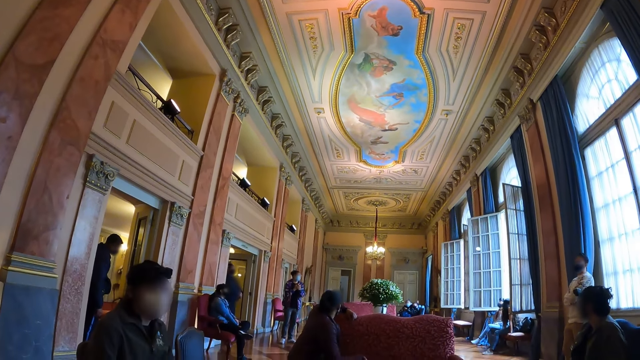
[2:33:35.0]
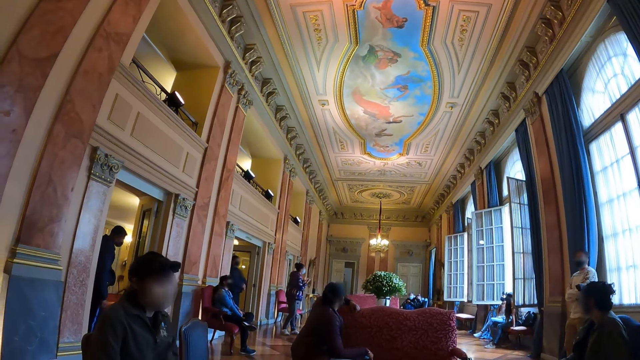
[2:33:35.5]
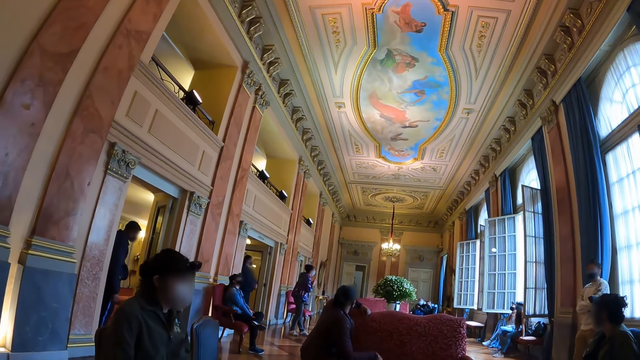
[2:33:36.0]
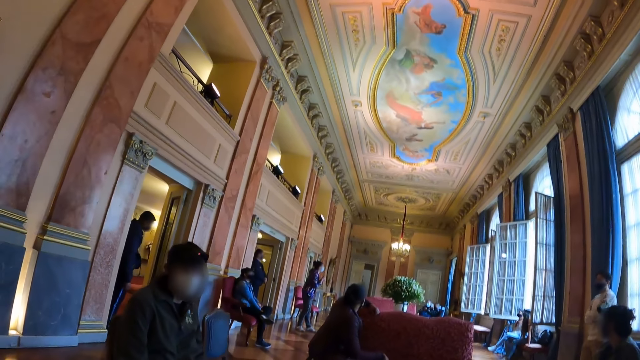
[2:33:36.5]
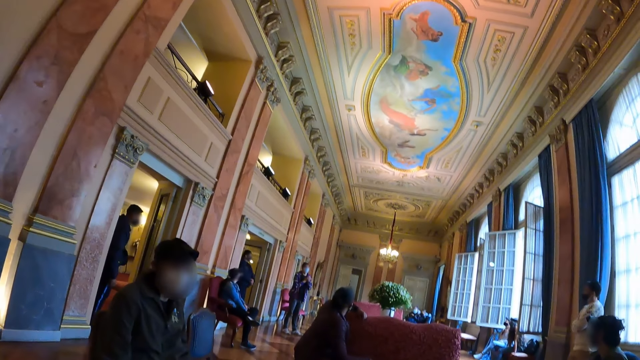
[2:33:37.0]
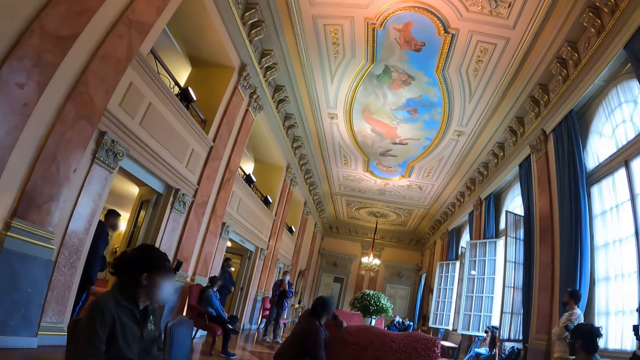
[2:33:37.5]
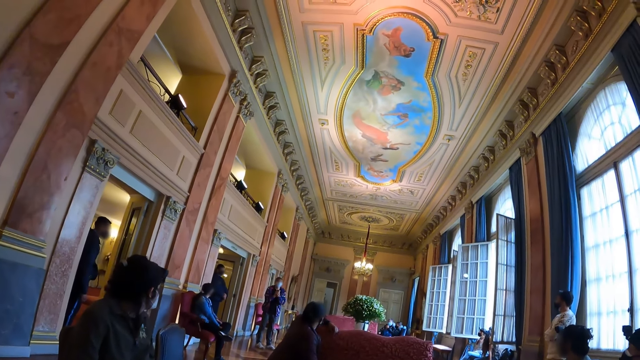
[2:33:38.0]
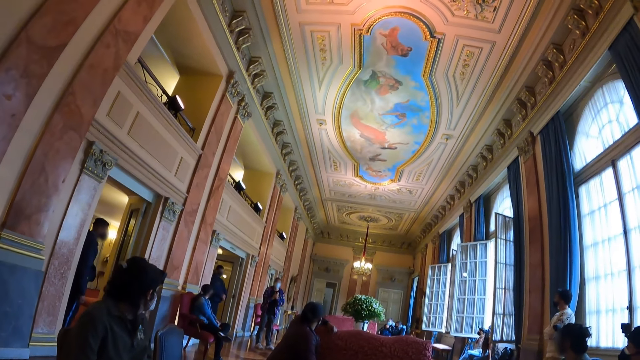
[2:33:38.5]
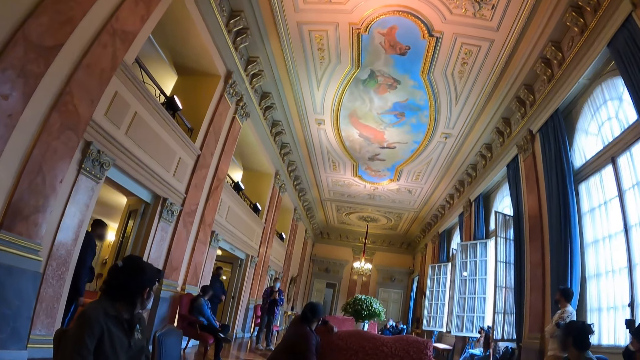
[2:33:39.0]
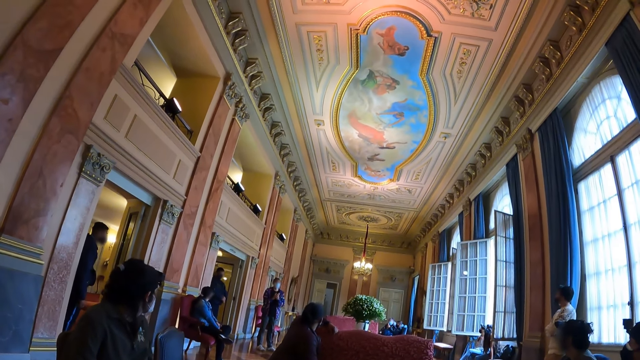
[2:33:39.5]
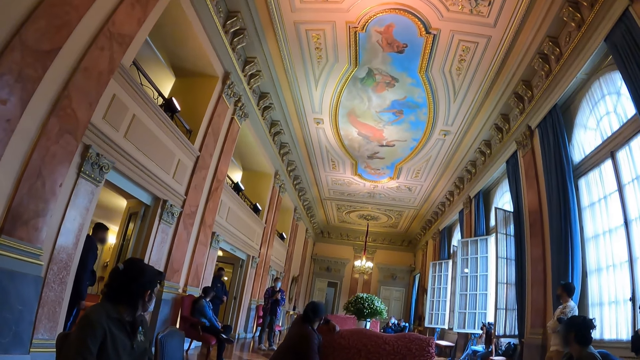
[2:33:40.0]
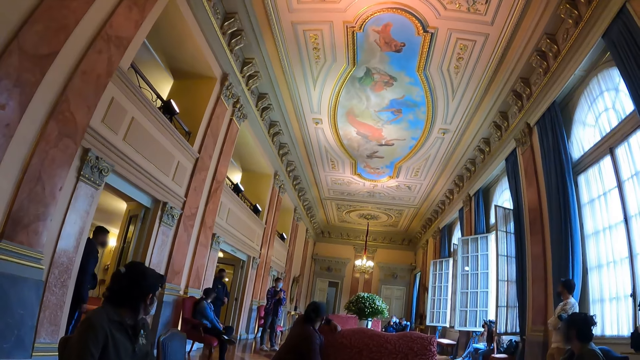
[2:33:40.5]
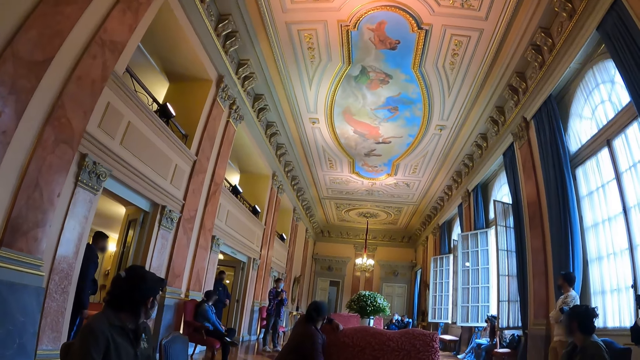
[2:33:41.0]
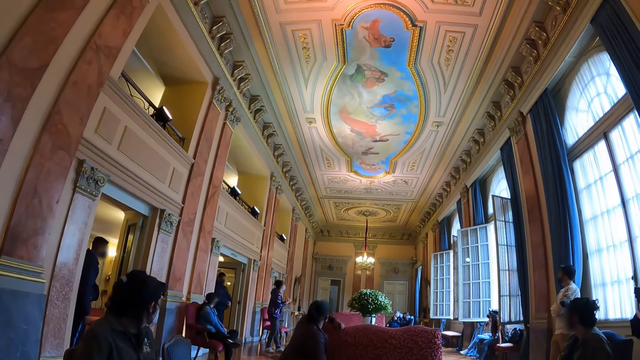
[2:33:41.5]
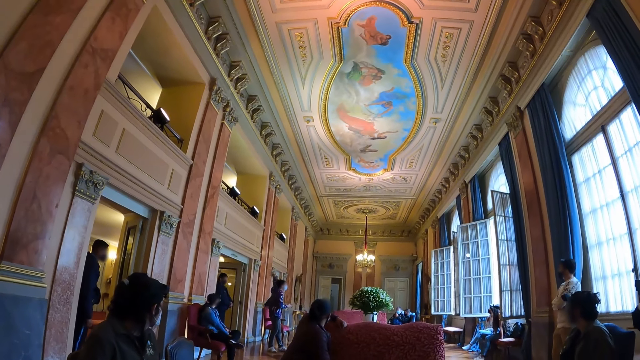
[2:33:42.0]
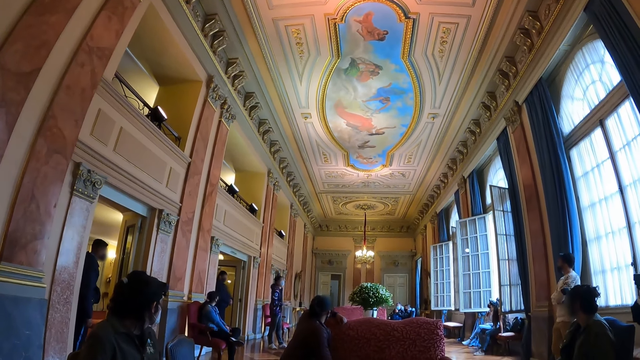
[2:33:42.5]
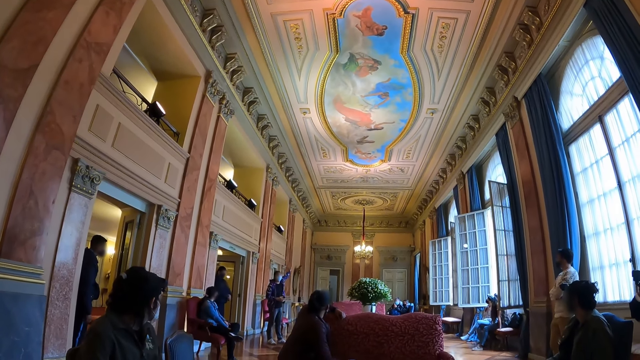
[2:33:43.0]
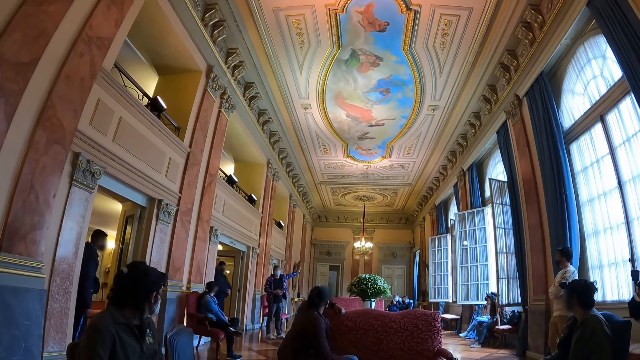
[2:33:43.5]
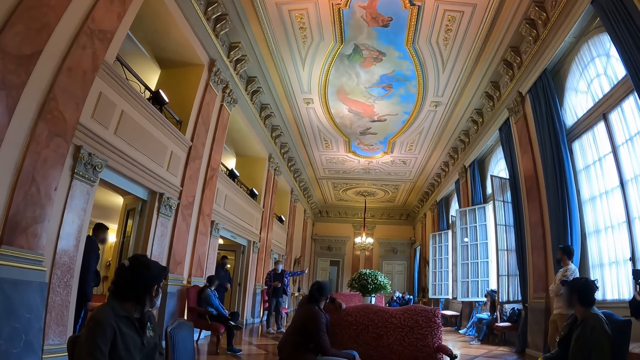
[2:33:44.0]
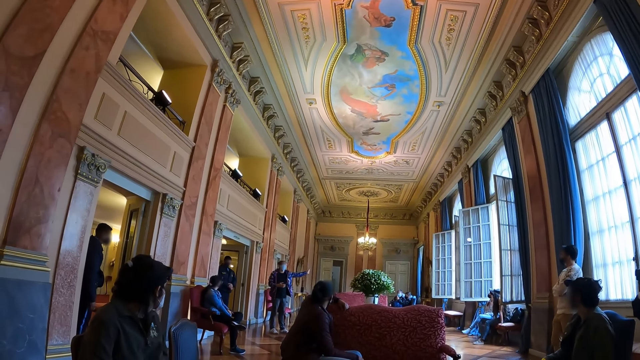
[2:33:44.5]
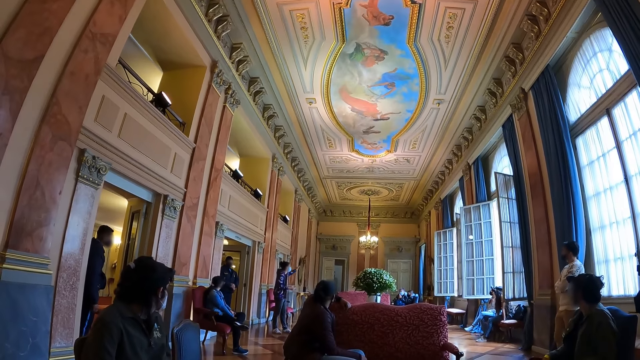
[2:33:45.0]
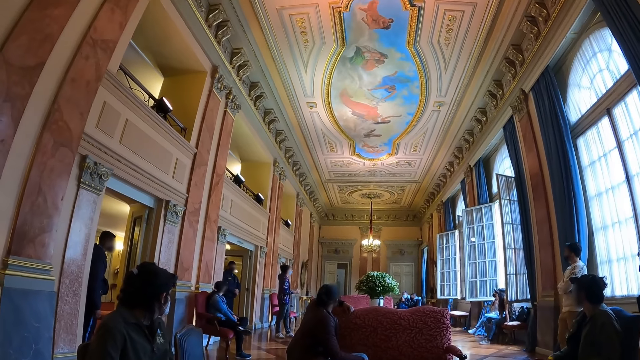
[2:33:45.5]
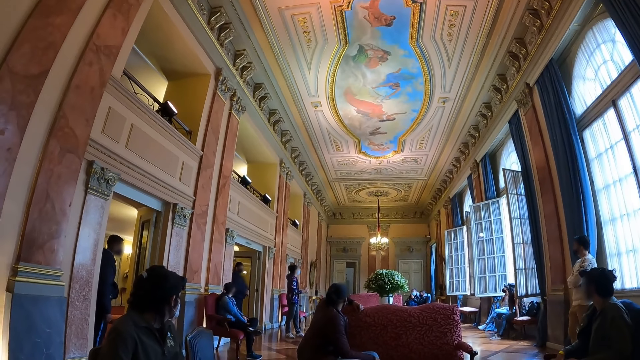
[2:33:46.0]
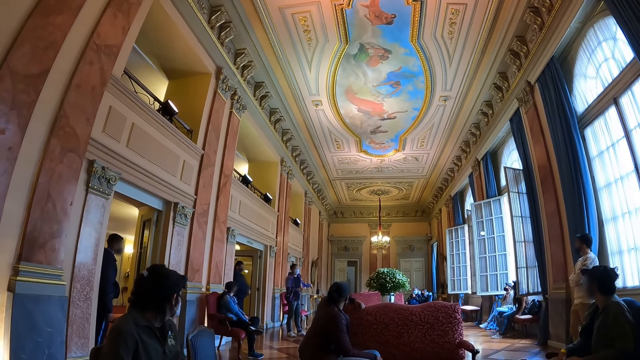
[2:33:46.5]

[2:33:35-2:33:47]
The woman turns her body and raises her left hand.

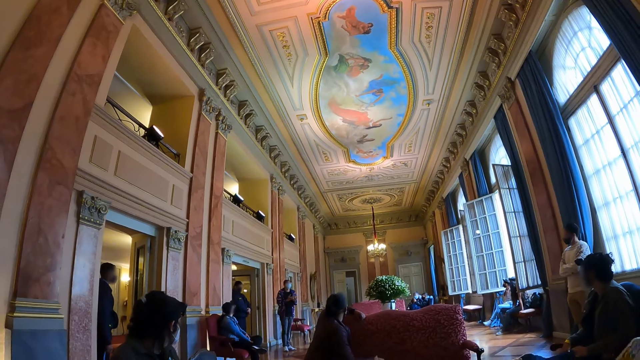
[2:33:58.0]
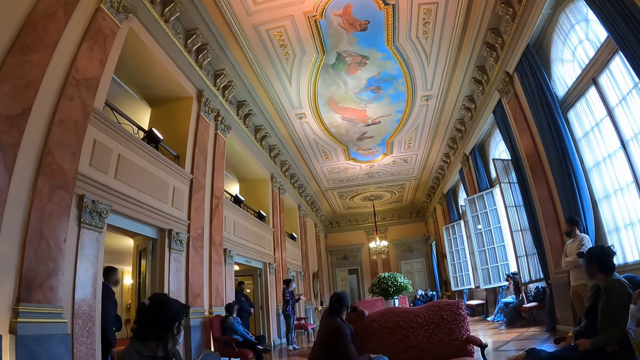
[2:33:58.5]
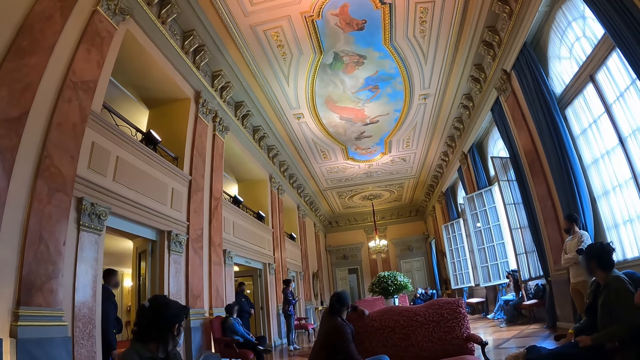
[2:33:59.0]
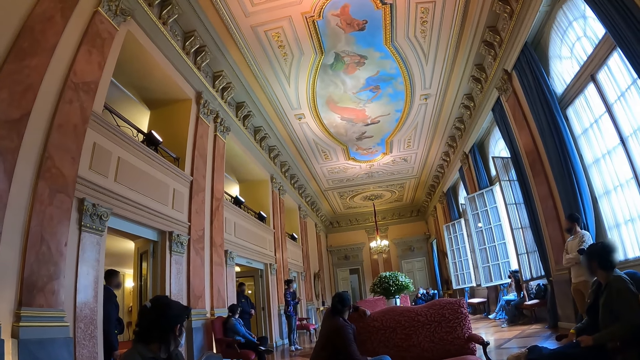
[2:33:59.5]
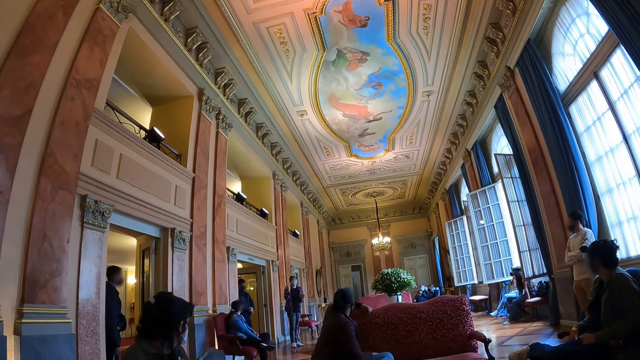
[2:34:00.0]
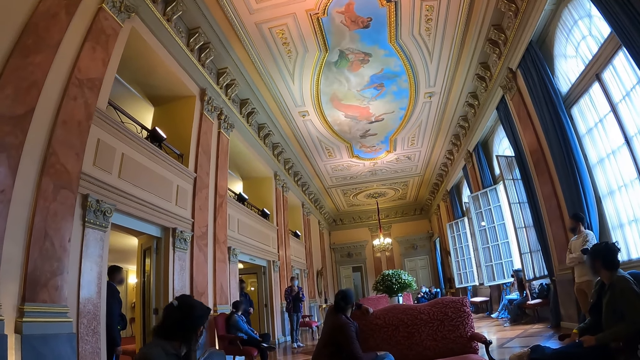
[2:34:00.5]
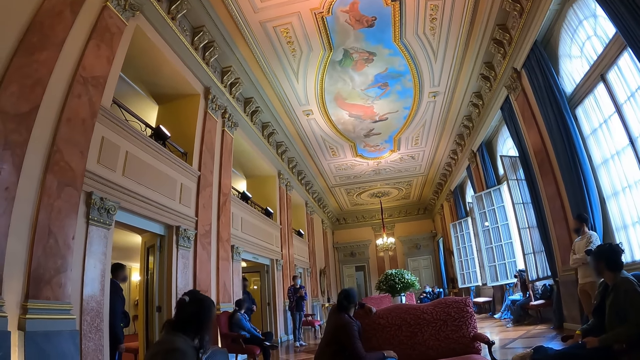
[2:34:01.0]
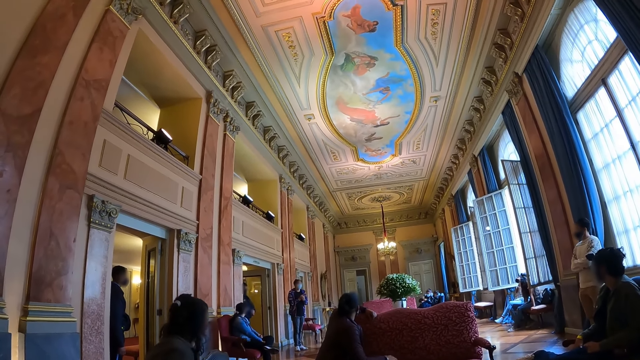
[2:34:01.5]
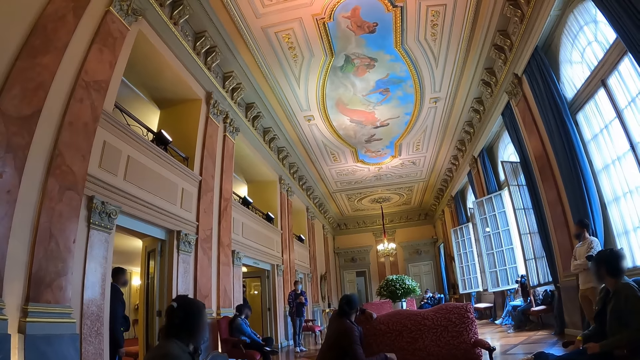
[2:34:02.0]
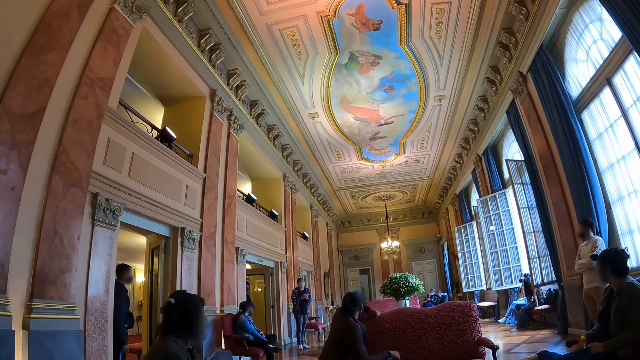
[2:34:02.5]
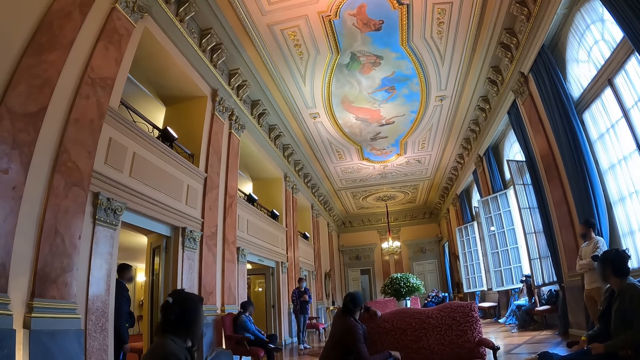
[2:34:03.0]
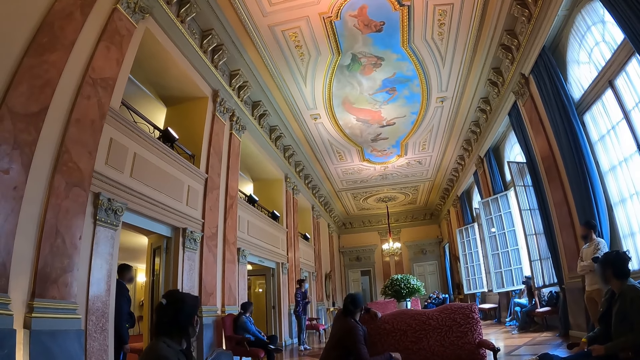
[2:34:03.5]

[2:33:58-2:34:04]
A woman makes gestures with her hands.

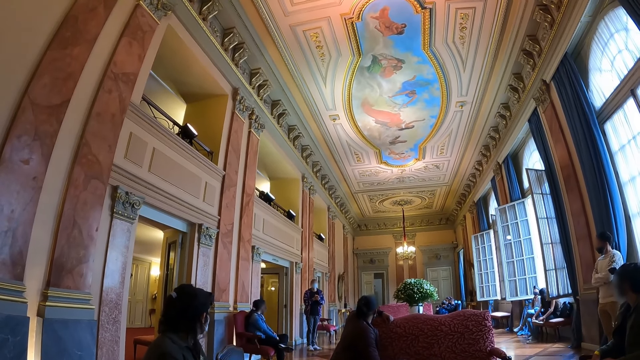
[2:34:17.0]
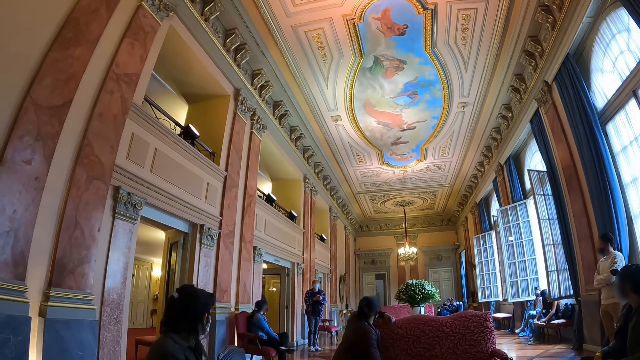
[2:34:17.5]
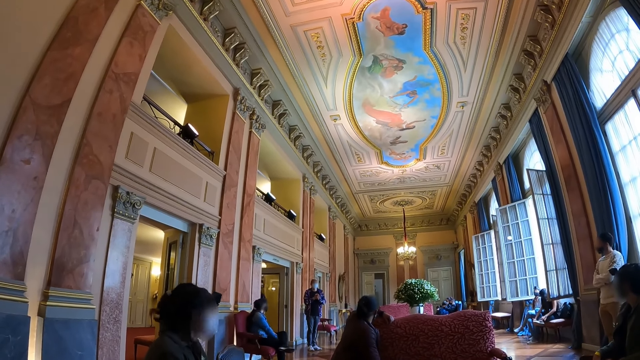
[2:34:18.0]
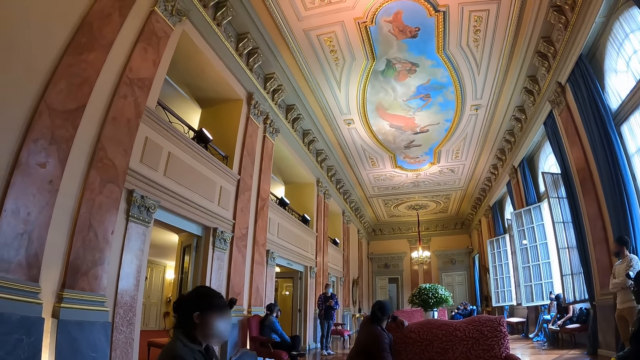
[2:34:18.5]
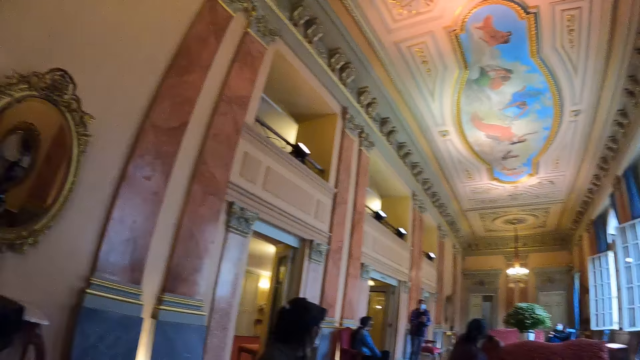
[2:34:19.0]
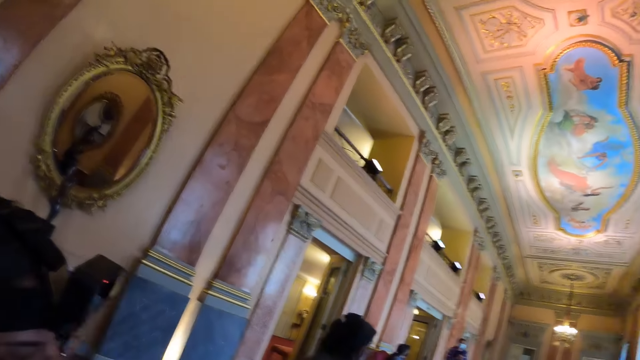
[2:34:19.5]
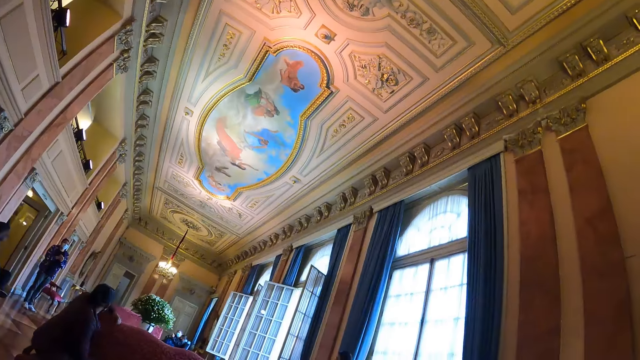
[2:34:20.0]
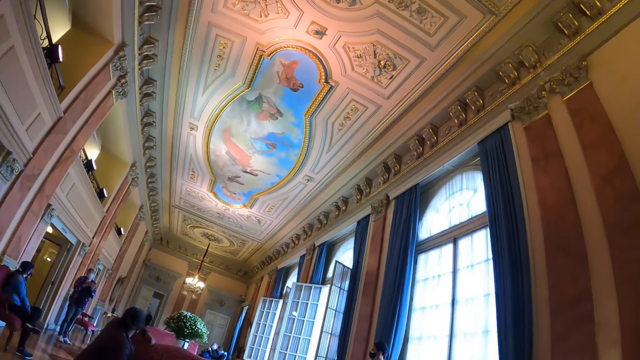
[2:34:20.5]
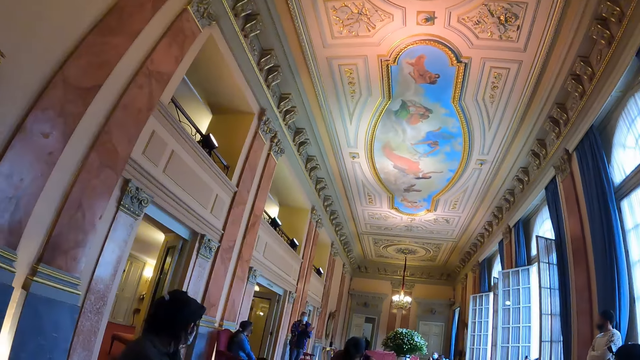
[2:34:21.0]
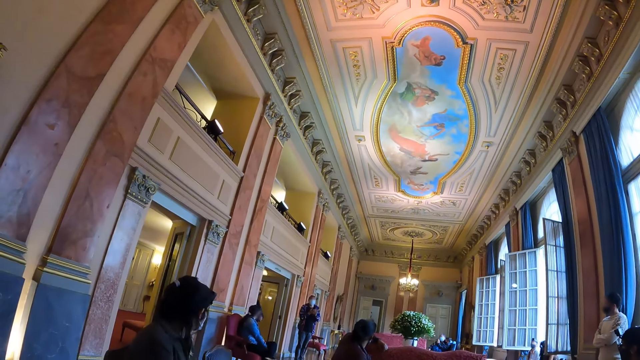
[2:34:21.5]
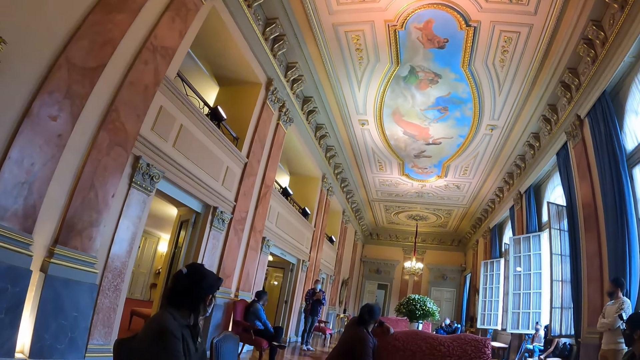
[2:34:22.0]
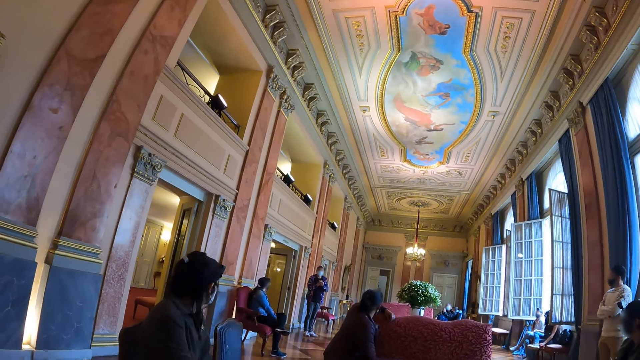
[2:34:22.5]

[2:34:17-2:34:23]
The camera wearer looks around the room.
